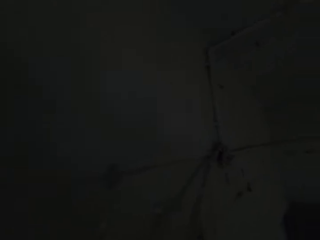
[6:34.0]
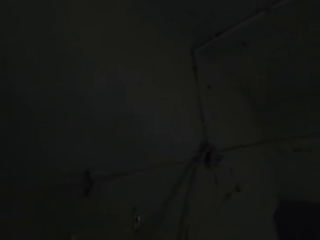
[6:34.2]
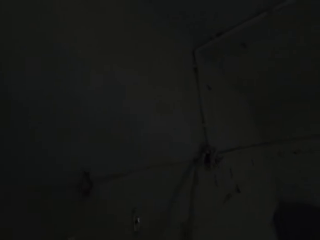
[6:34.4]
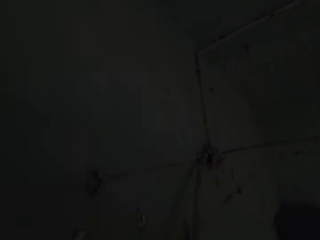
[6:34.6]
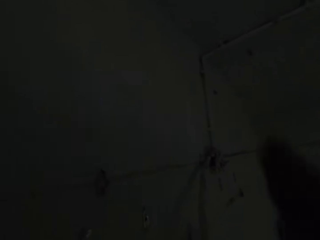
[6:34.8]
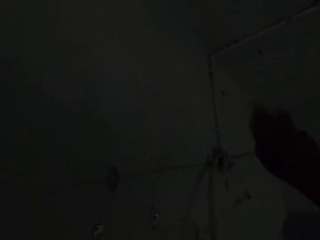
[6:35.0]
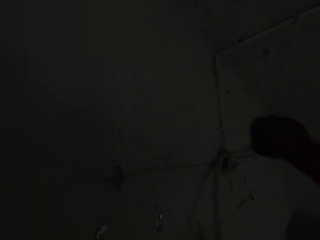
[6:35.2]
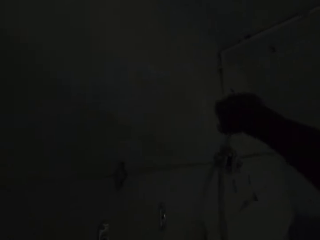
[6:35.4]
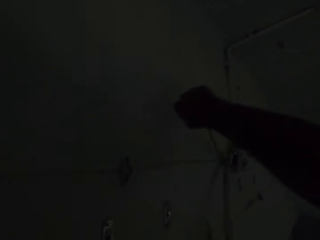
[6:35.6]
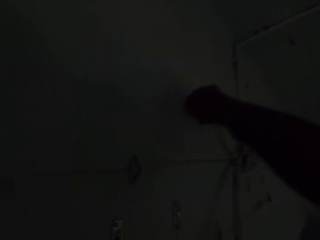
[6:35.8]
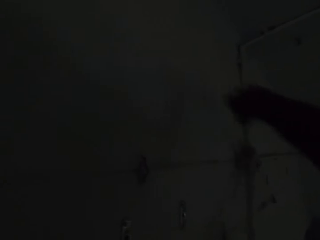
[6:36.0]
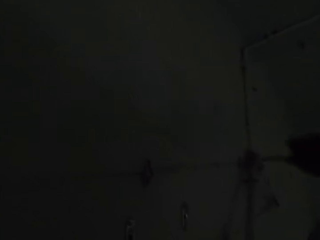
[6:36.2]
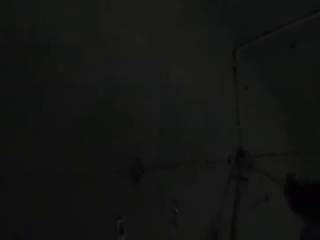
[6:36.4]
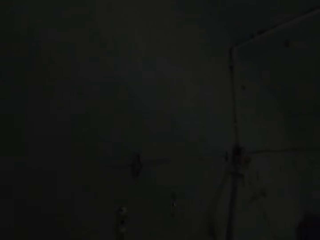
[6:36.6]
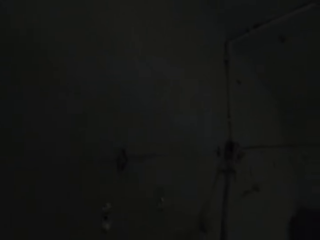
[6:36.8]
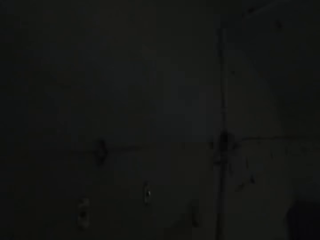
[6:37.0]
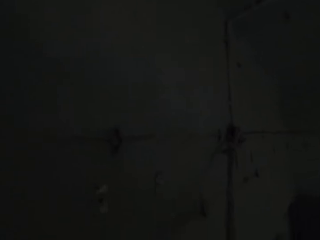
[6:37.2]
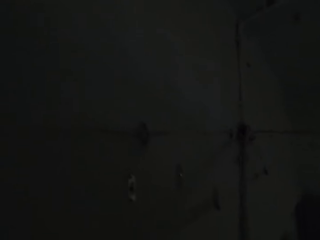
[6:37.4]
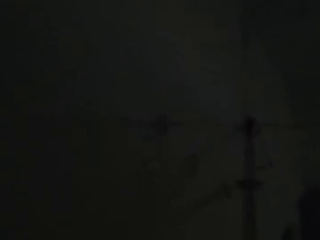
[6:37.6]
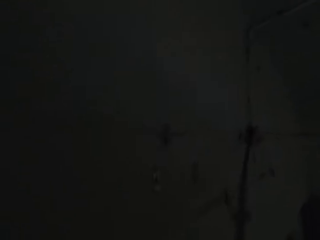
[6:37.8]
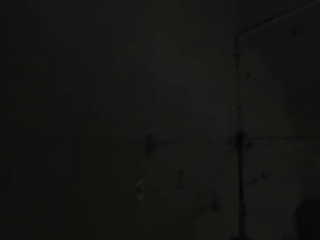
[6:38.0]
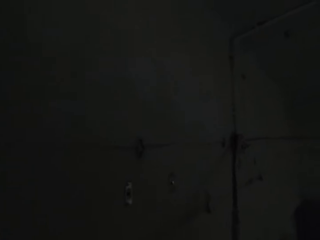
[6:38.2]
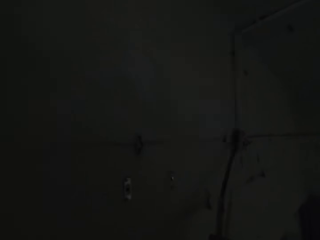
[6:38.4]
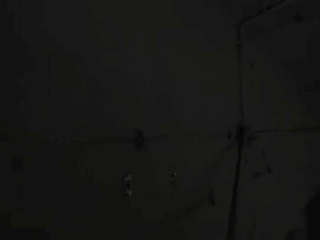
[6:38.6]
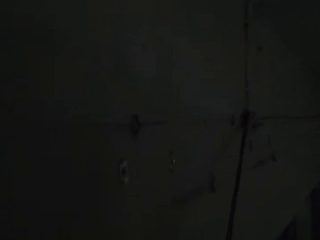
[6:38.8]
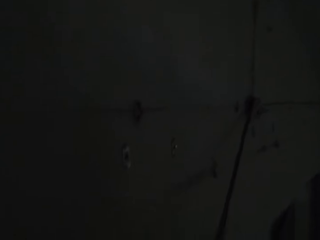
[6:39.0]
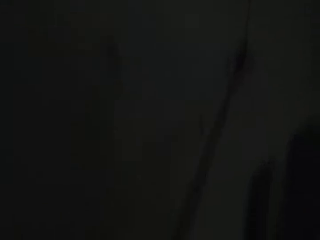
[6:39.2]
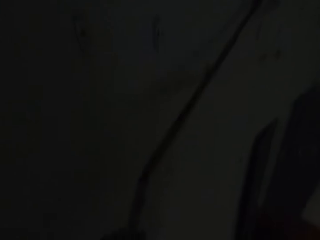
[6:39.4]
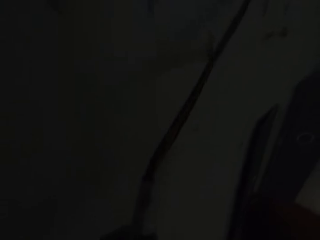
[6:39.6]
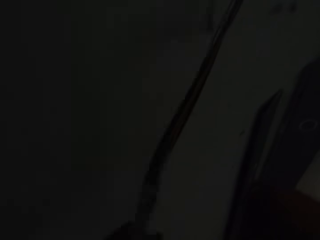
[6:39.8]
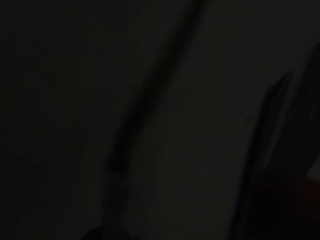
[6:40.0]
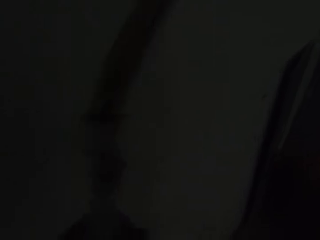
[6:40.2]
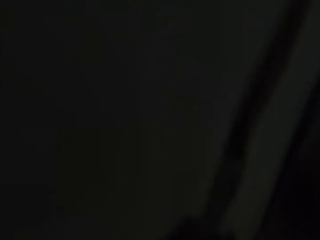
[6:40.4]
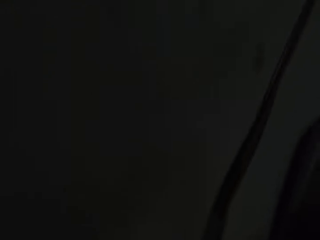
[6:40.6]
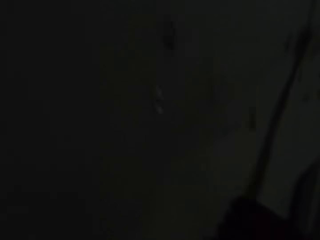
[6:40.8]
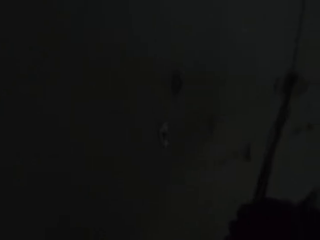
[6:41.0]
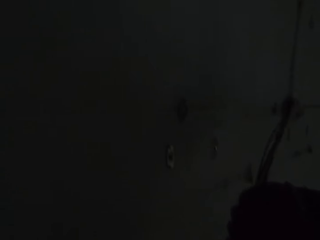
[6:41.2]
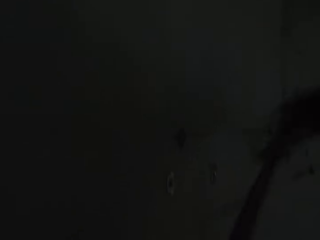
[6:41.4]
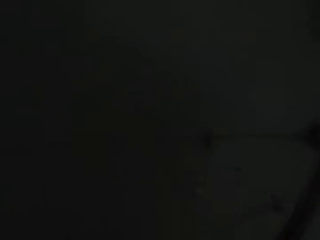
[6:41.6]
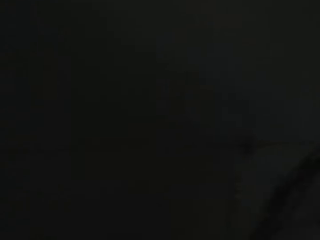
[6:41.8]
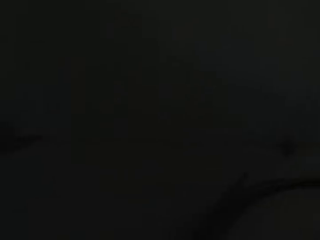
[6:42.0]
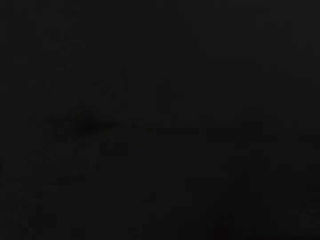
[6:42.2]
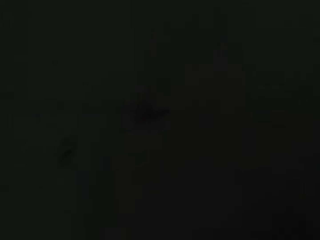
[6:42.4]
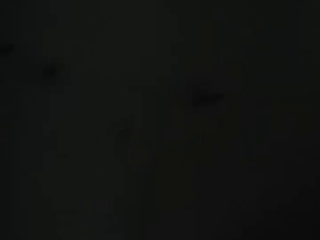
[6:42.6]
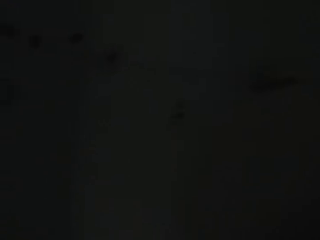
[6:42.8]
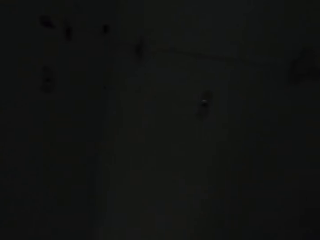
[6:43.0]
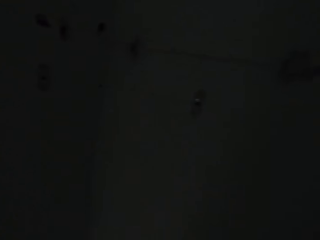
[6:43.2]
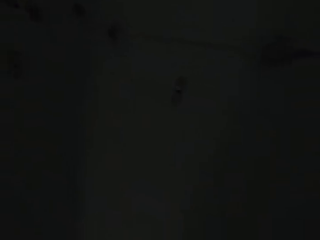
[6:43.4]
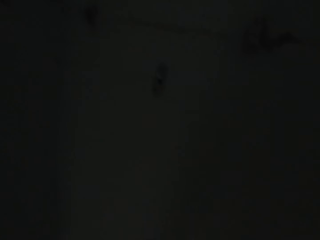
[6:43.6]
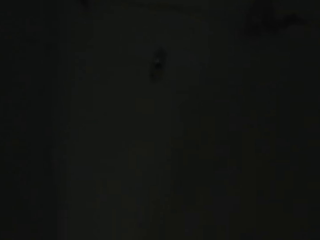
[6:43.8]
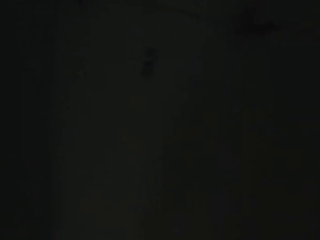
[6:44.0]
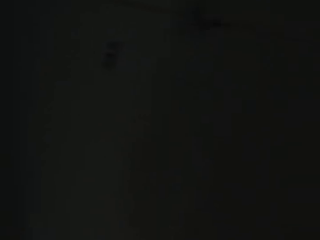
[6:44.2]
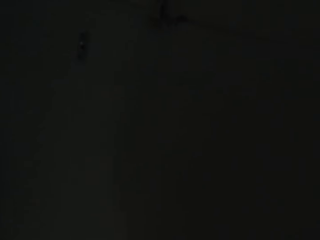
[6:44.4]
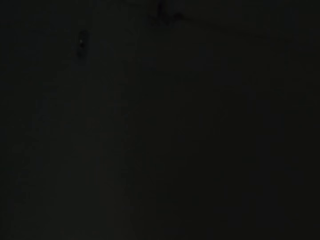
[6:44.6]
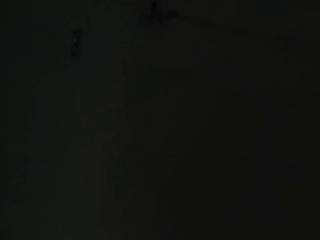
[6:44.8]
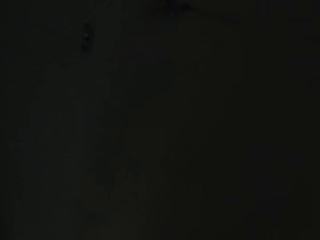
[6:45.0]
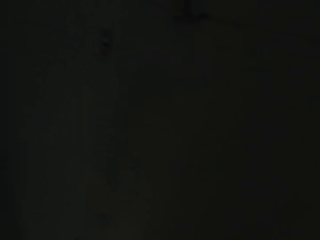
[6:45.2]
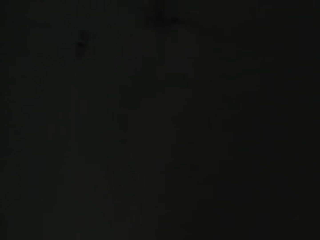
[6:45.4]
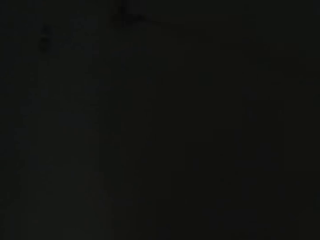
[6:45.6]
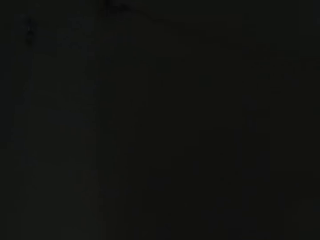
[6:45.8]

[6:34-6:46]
The camera wearer removes wire on the wall. They pluck a wood. They look around the room. They drop the wood.

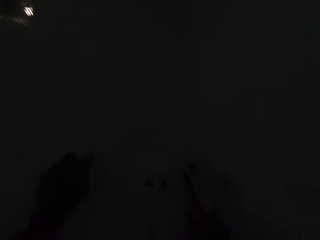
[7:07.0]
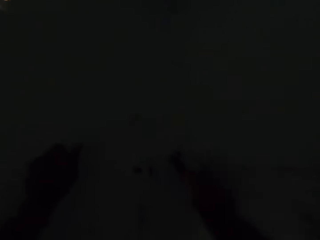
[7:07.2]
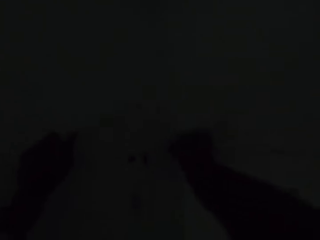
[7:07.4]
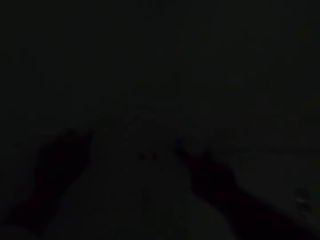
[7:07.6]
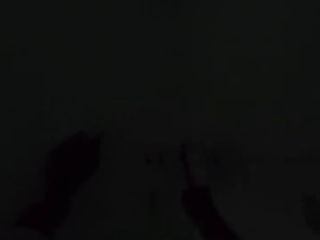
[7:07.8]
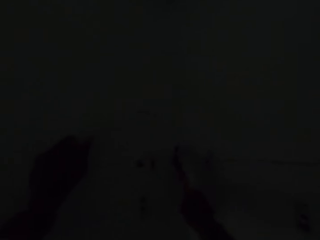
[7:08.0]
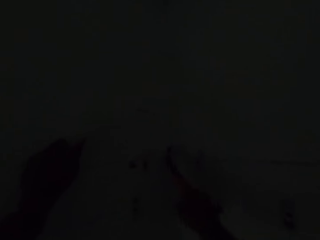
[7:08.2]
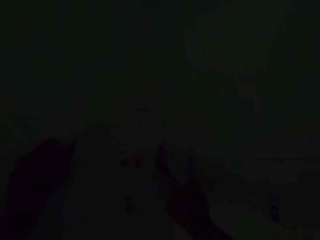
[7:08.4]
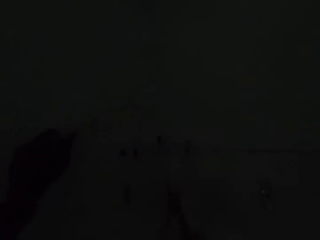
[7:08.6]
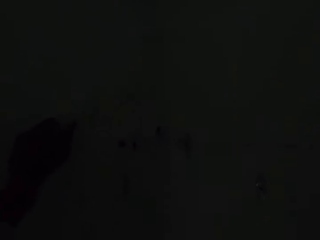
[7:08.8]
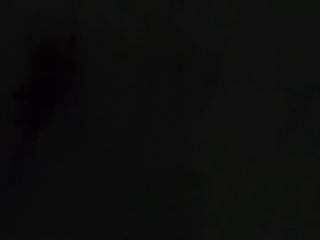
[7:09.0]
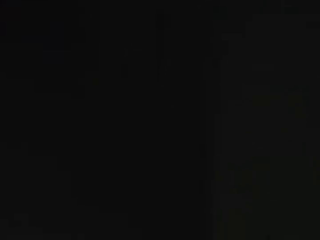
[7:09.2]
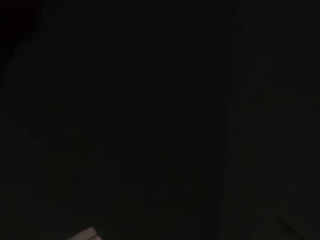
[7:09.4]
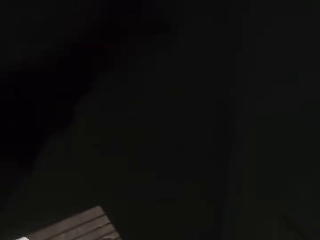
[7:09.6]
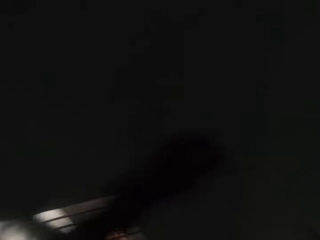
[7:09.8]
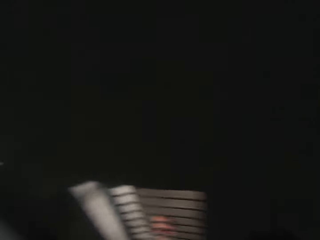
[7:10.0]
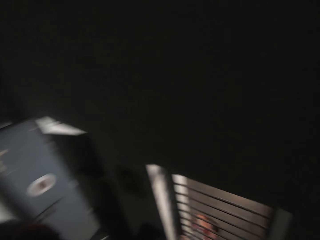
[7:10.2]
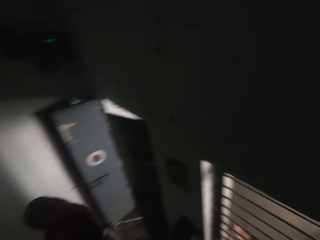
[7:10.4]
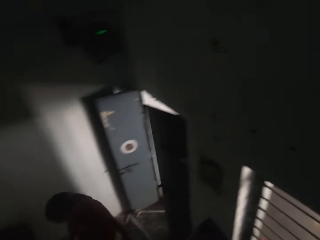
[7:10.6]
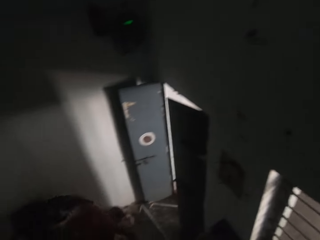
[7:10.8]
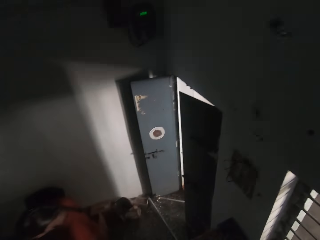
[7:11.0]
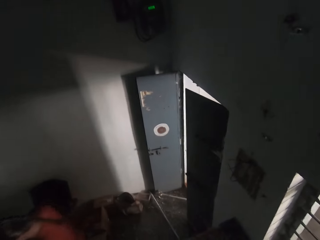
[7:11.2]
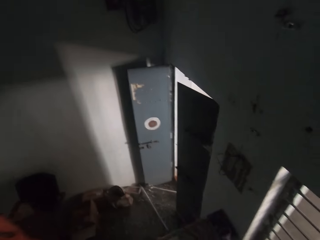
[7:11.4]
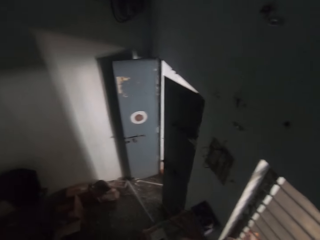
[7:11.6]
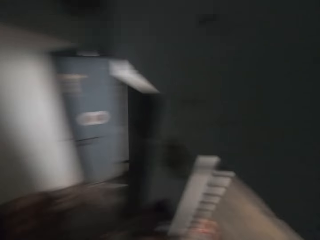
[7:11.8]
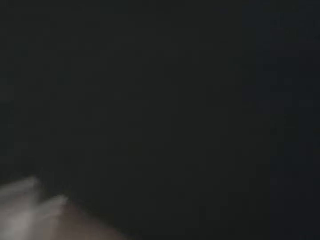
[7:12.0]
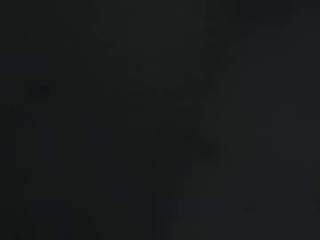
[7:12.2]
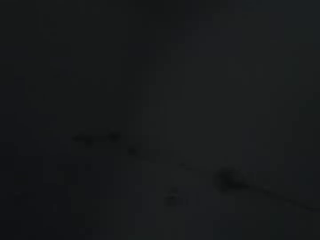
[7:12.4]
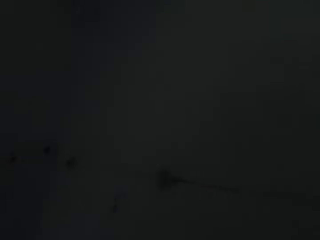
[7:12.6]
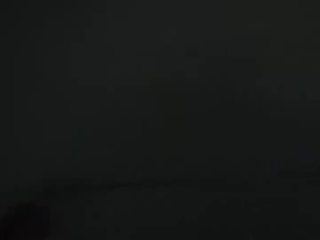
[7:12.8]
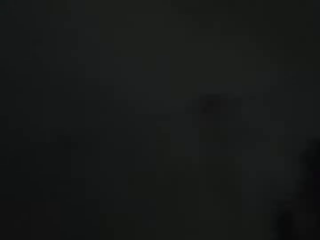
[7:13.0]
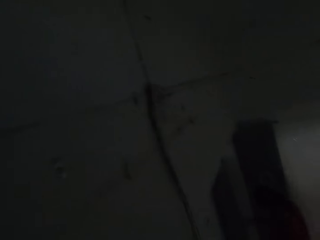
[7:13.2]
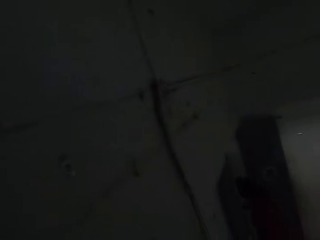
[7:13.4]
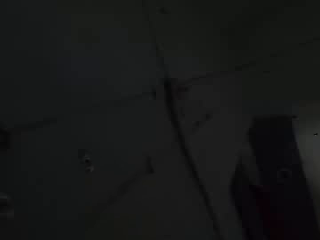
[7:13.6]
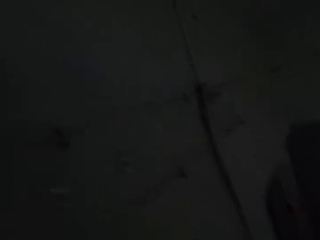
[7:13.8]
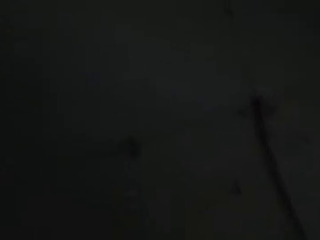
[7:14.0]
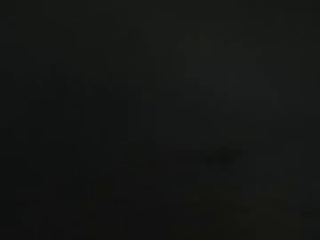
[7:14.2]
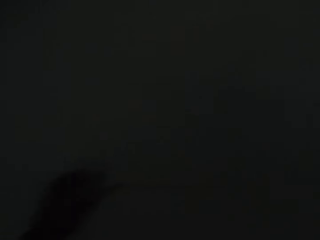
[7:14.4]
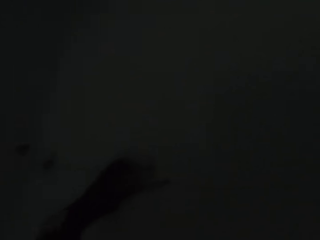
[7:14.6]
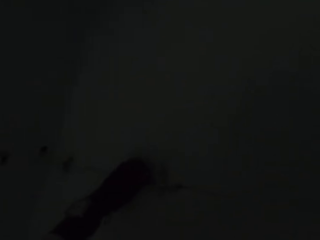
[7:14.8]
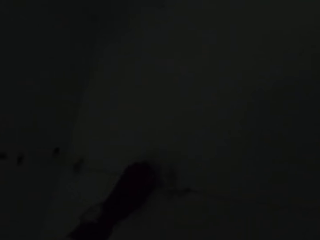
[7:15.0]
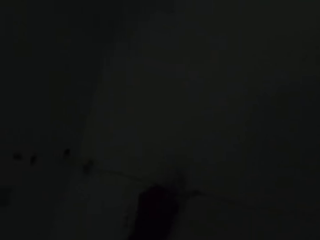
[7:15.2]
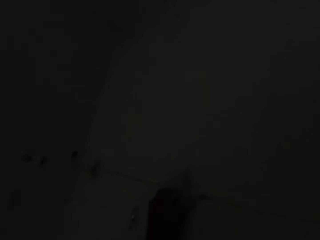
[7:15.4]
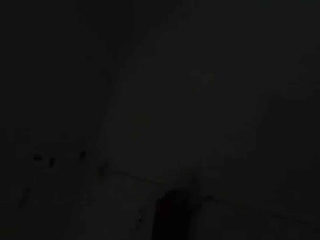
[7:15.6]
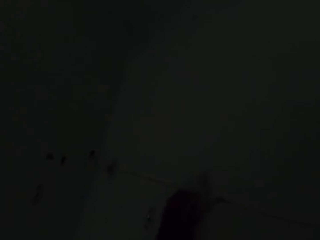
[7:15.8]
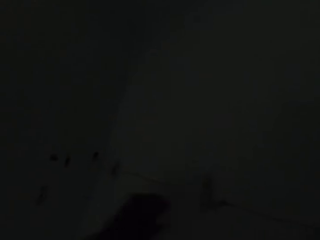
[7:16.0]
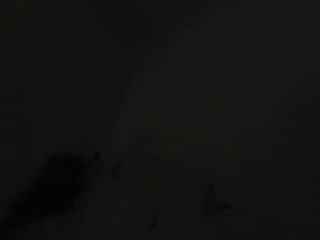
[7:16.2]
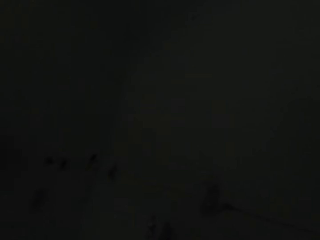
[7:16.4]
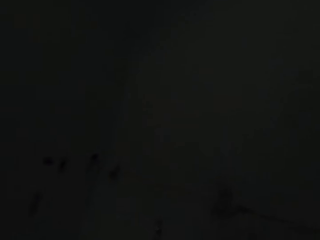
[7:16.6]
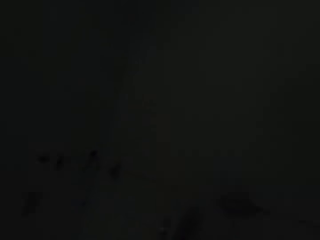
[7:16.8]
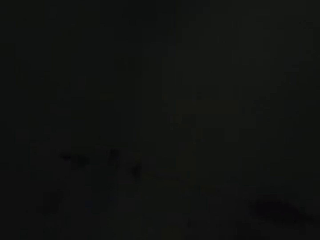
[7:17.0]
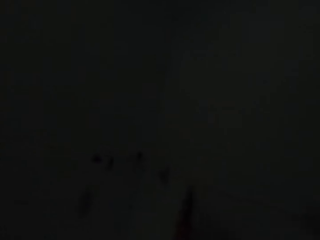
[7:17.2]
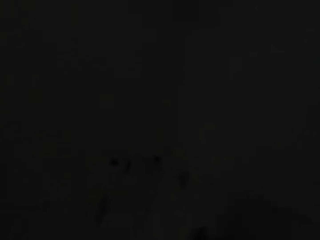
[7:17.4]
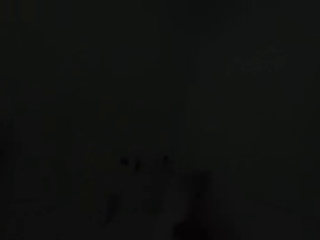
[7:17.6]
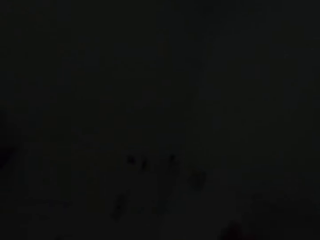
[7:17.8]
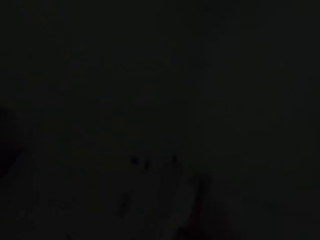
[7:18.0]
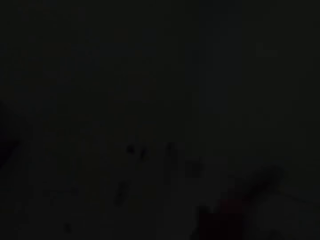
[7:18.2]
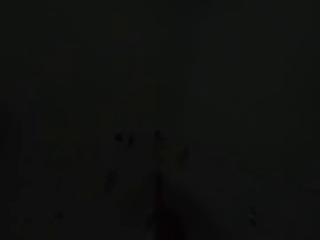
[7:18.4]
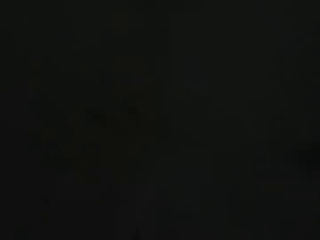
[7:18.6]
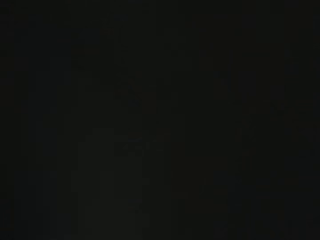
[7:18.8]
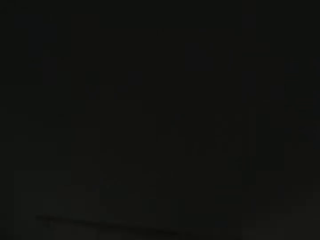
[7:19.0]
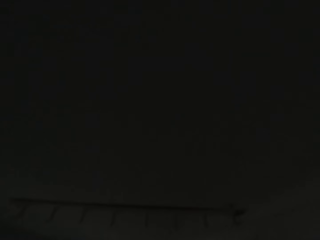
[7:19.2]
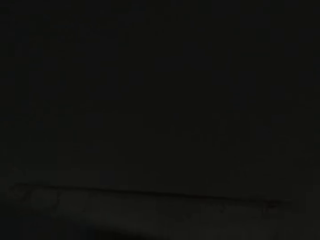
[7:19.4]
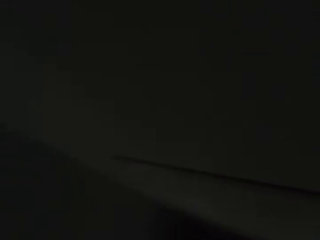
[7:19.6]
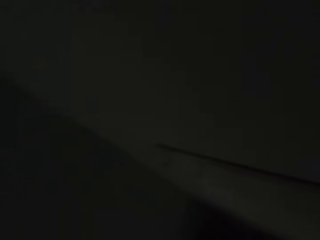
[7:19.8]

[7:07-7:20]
The camera wearer digs a hole on the wall. They look around the room. They walk. They hammer something on the wall. They pluck the wood.
